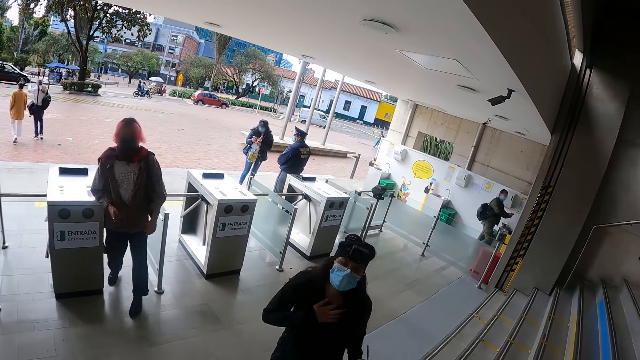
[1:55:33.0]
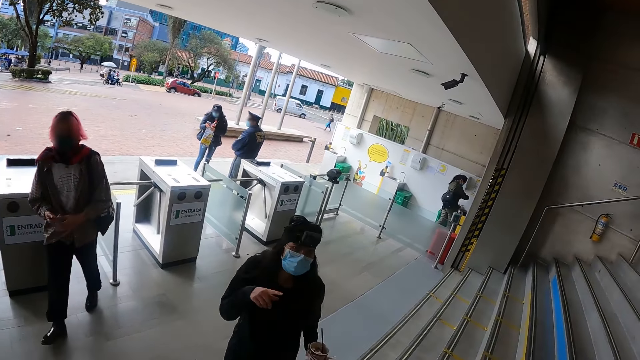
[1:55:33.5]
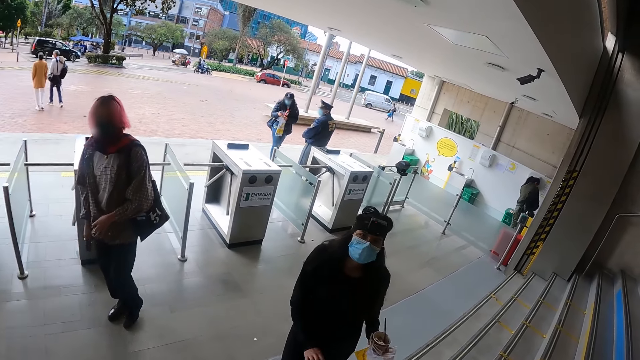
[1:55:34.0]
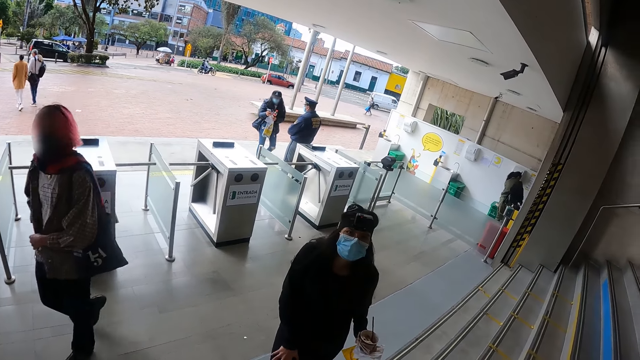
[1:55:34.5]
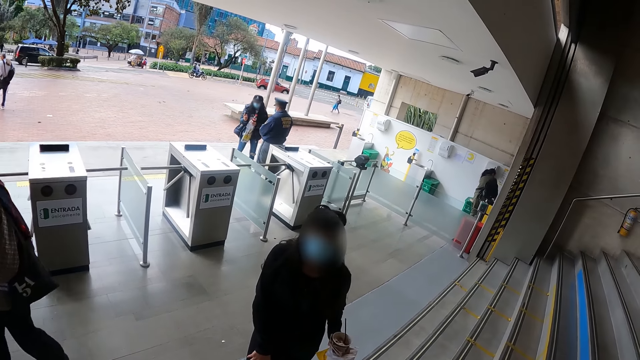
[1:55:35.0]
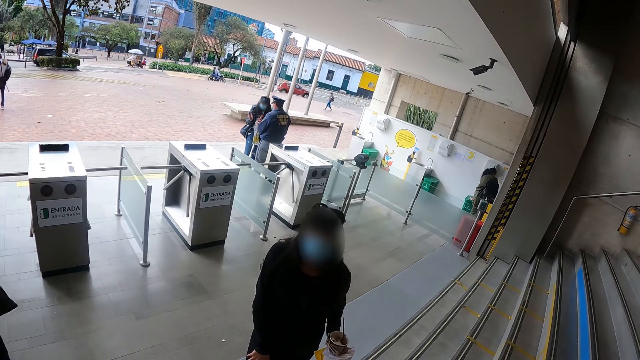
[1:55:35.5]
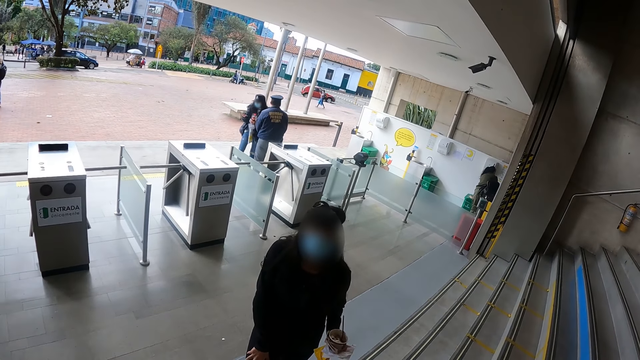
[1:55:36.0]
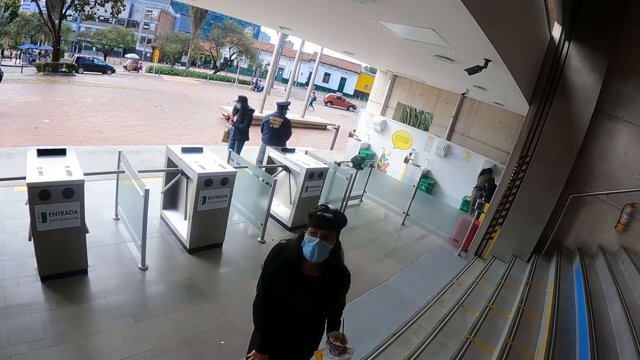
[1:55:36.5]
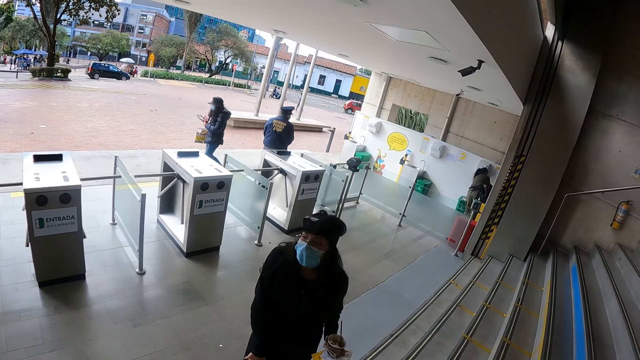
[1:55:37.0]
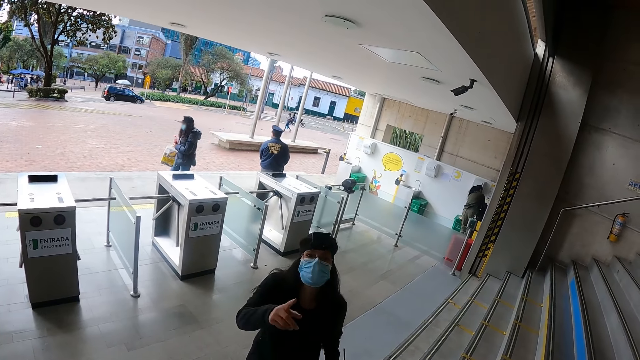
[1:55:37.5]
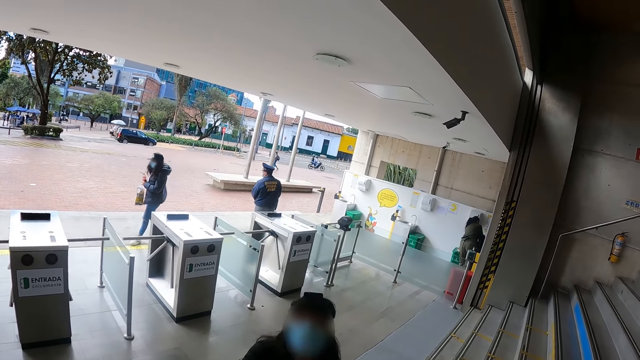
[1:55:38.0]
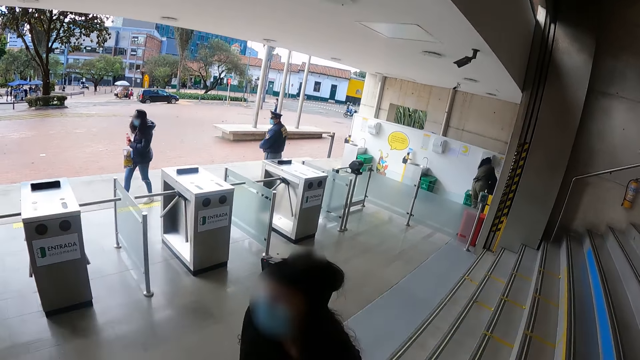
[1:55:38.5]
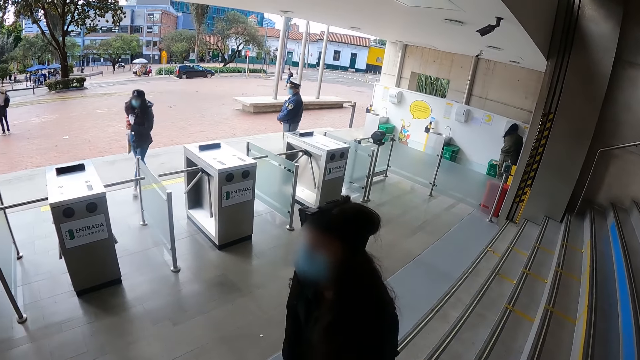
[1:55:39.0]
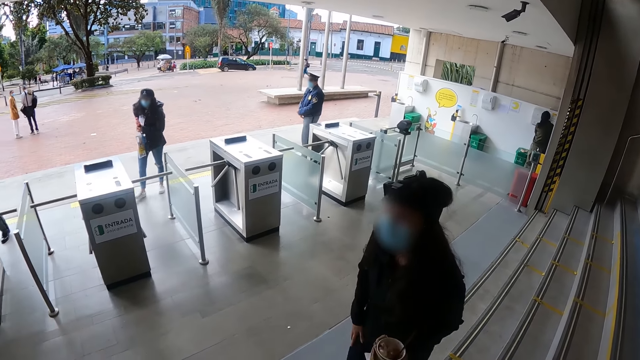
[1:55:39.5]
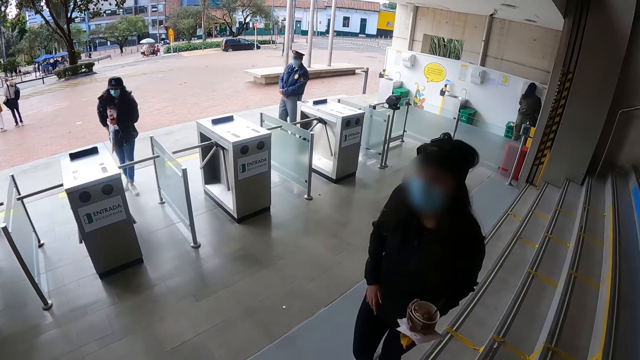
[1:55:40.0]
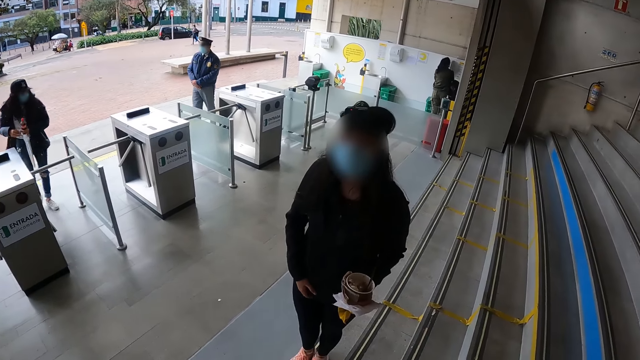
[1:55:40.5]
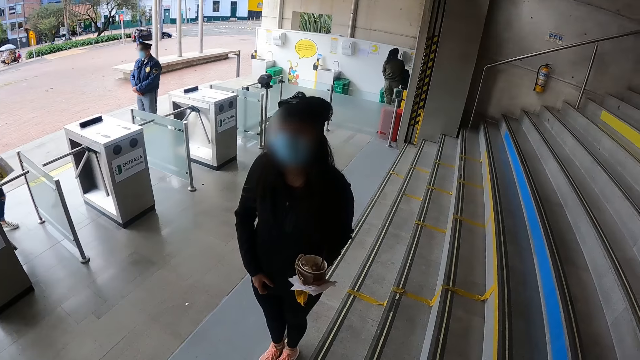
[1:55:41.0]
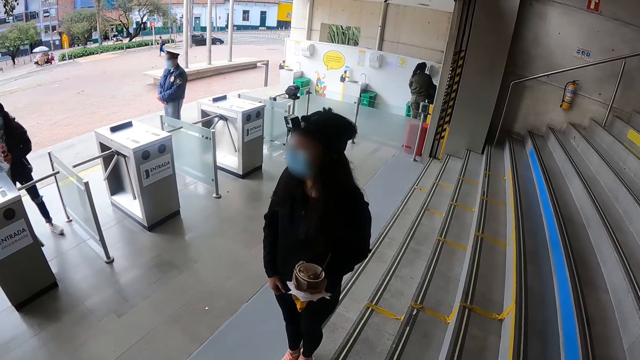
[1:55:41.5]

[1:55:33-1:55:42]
The camera wearer looks at the woman. The woman points a finger. The camera wearer looks at the woman.

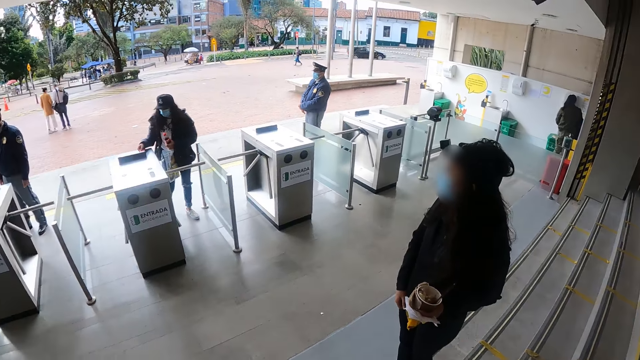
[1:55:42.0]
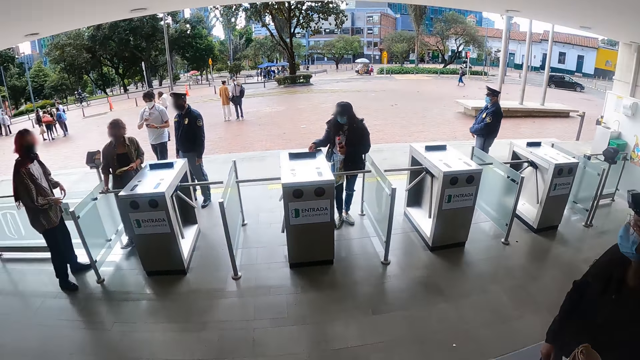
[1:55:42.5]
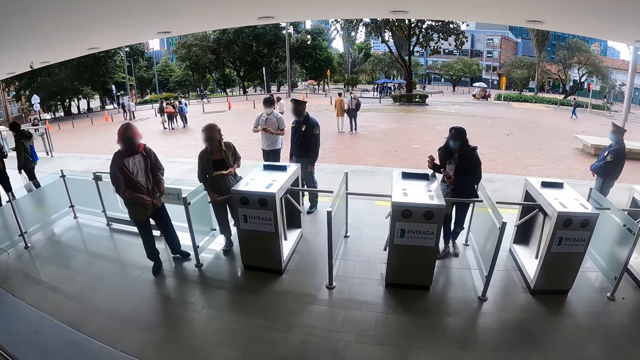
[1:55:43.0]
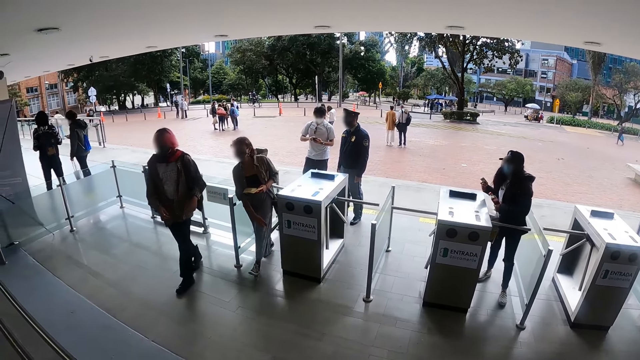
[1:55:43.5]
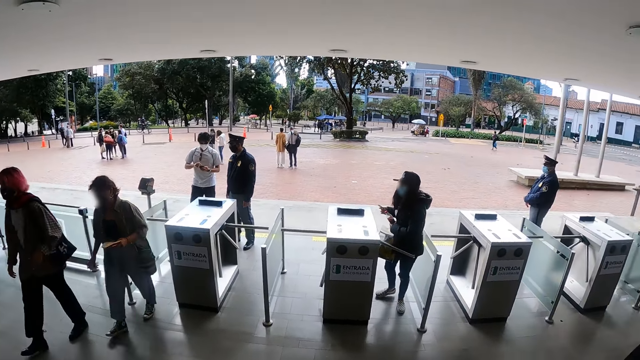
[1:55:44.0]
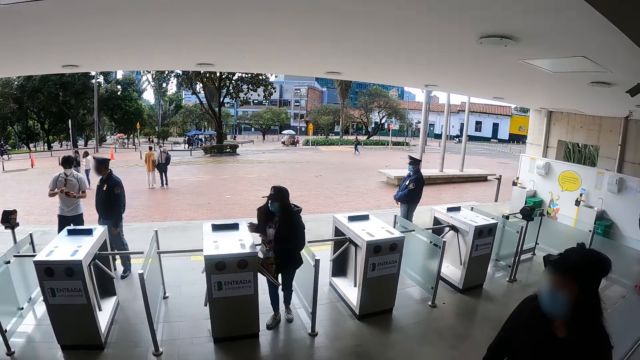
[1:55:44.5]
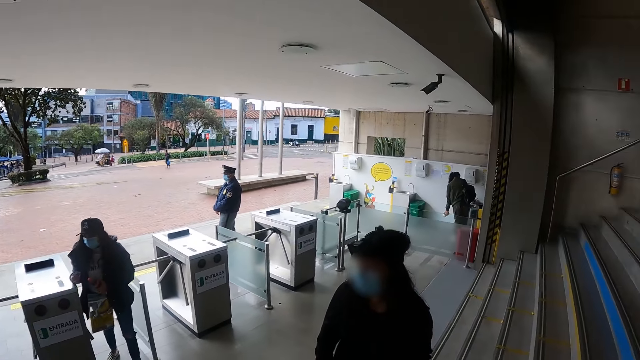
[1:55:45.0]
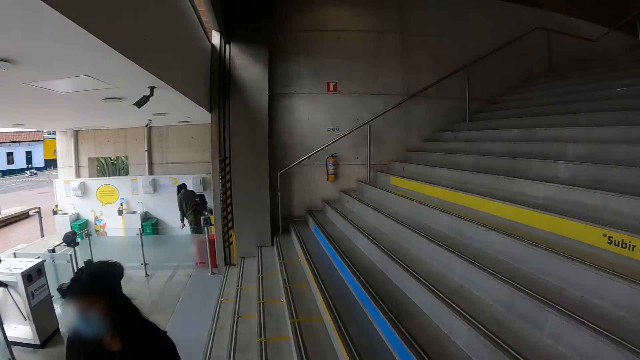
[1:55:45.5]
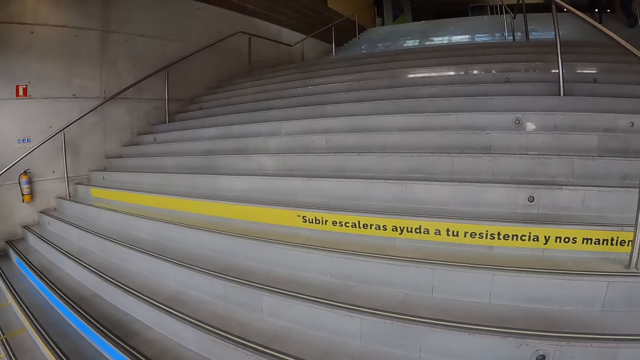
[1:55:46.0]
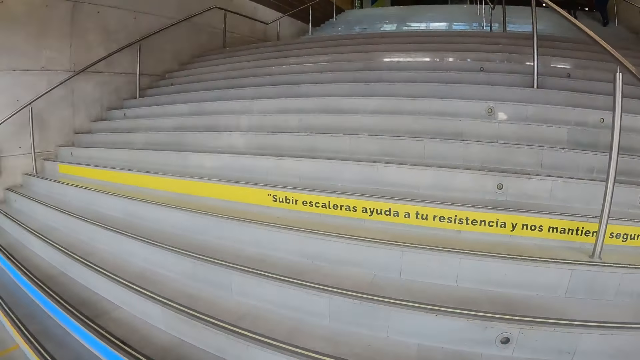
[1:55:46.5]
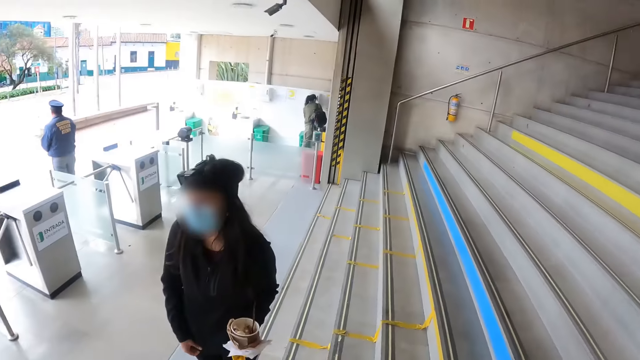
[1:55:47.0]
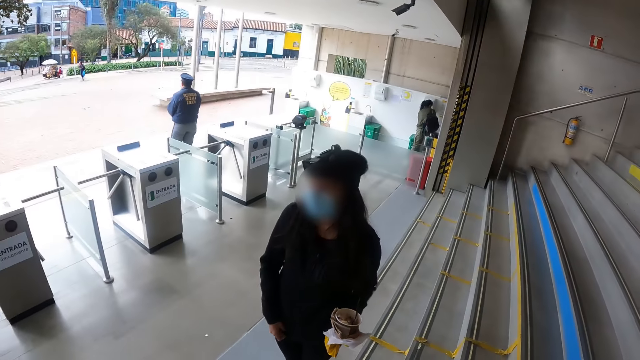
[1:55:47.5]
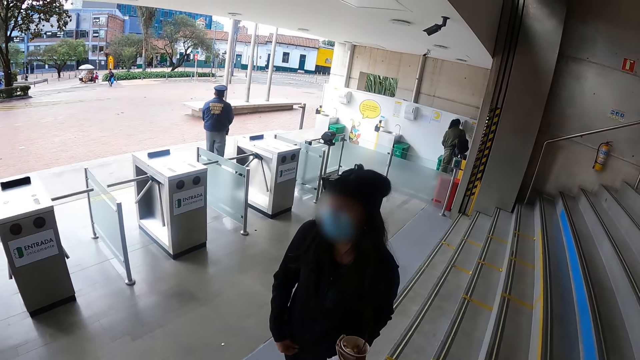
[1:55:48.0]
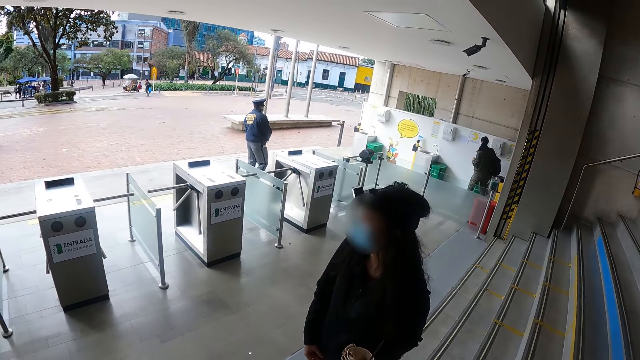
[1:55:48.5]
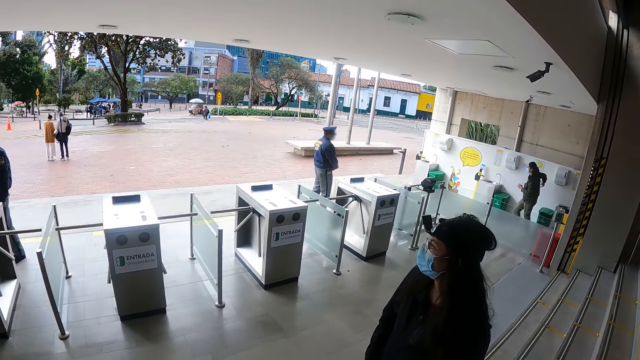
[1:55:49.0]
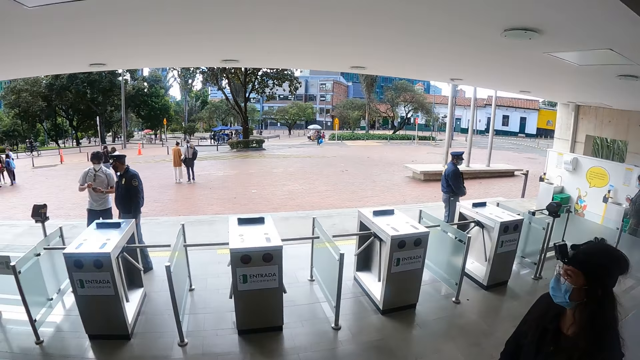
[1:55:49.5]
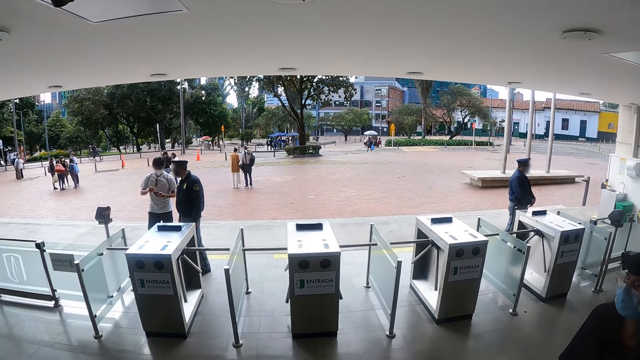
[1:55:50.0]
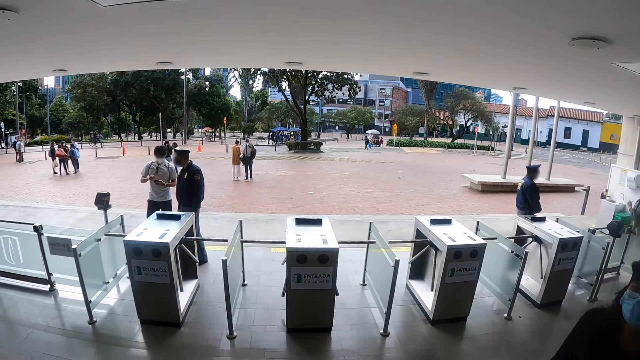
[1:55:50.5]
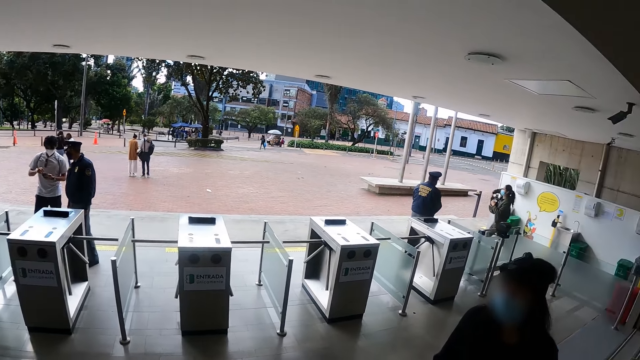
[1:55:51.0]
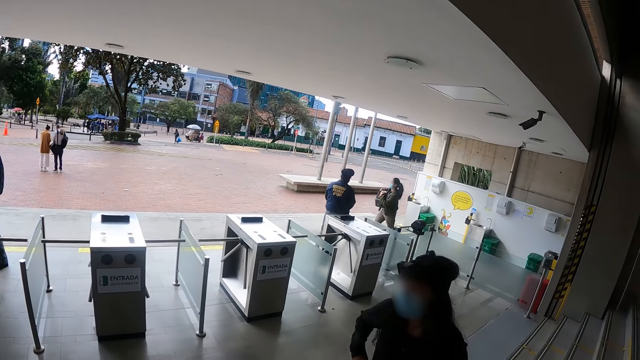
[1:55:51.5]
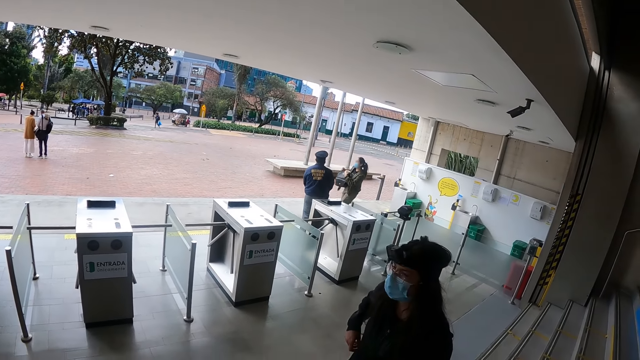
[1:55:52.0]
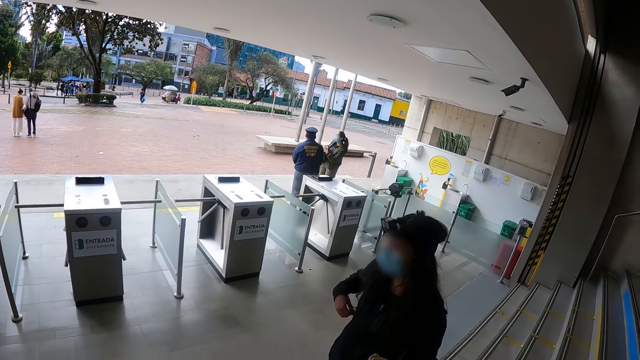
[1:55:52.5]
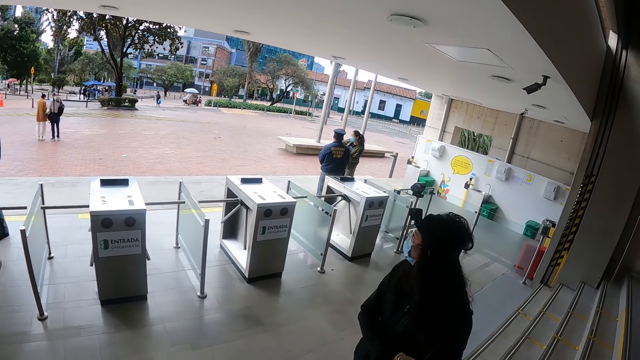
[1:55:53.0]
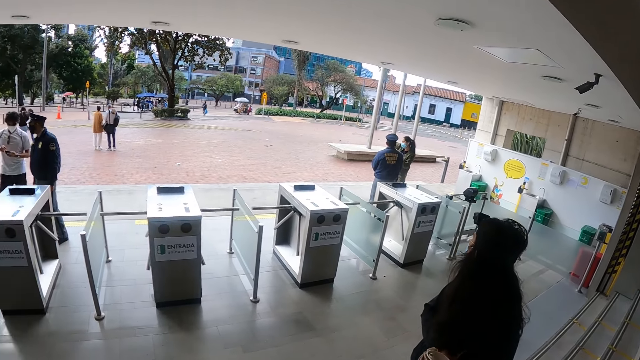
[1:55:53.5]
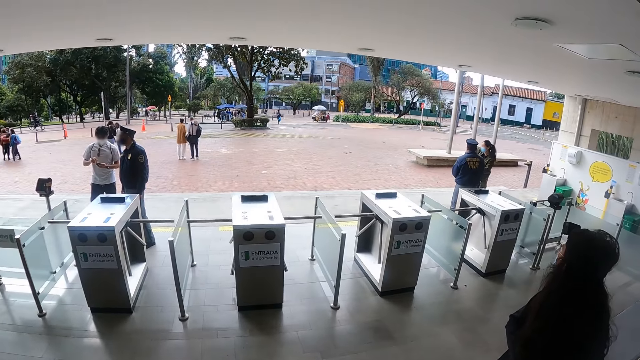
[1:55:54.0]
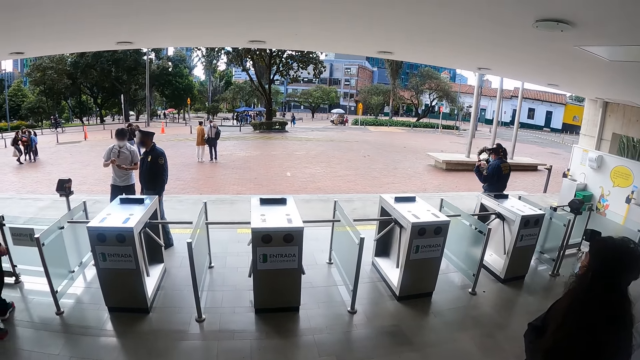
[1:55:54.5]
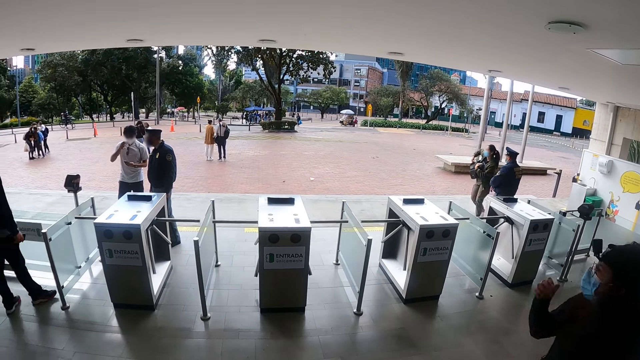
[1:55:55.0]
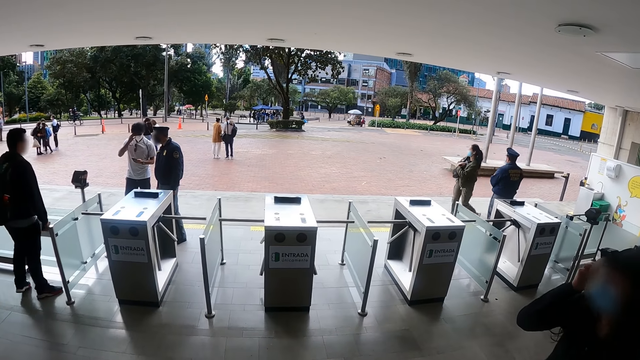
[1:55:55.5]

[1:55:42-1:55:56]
The camera wearer looks at the entrance. They look at the stairs. They stare at the entrance.
